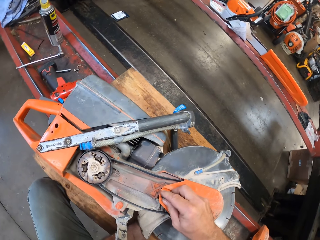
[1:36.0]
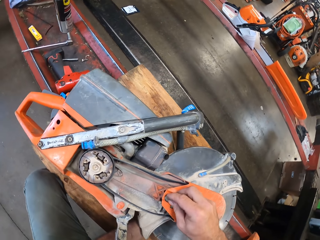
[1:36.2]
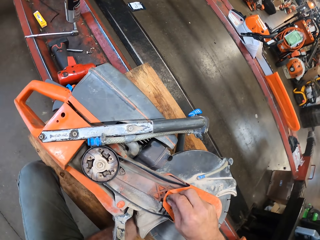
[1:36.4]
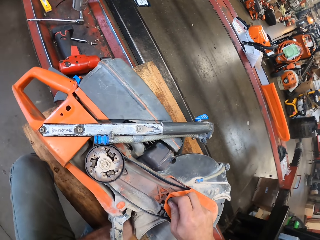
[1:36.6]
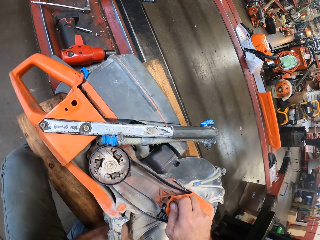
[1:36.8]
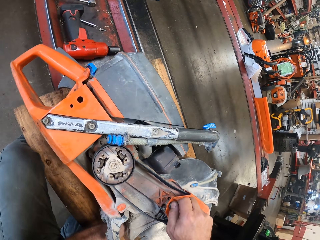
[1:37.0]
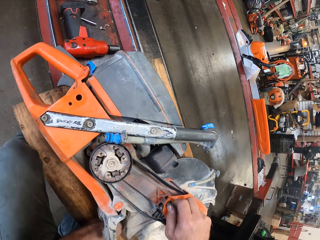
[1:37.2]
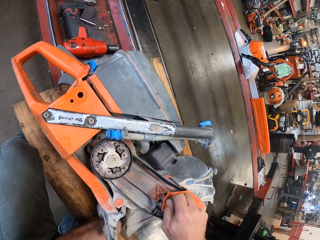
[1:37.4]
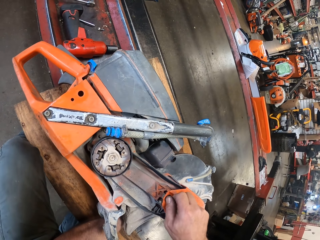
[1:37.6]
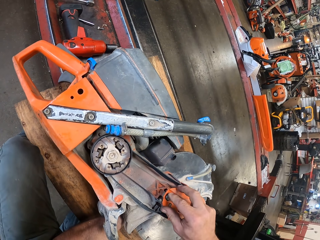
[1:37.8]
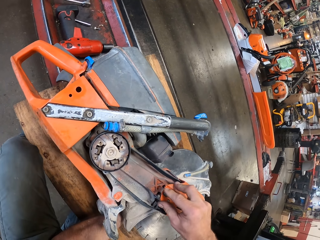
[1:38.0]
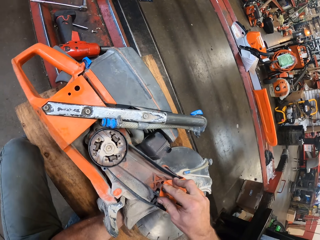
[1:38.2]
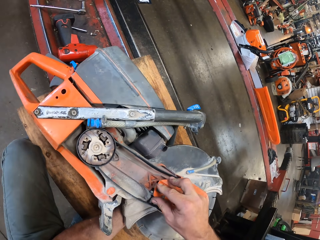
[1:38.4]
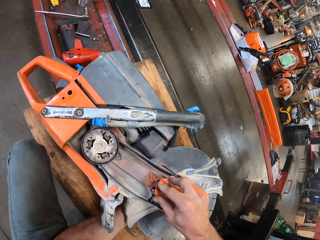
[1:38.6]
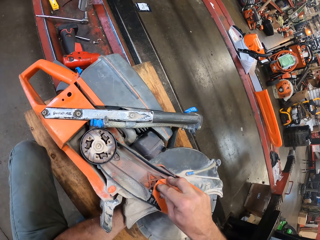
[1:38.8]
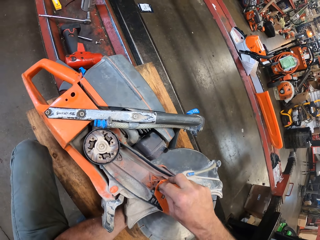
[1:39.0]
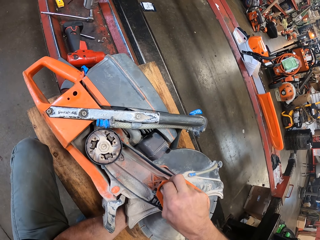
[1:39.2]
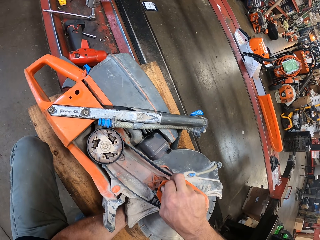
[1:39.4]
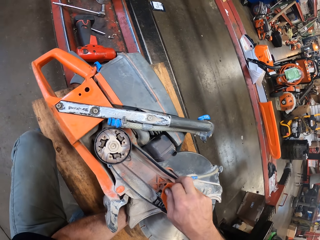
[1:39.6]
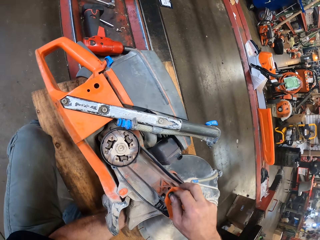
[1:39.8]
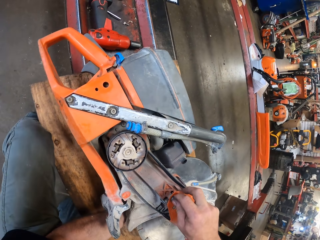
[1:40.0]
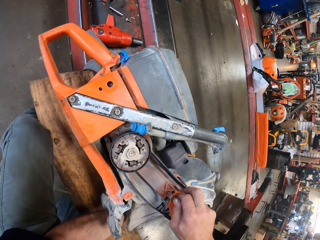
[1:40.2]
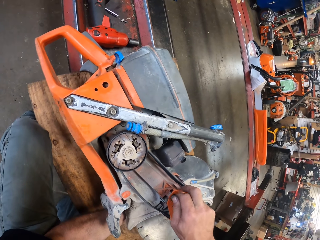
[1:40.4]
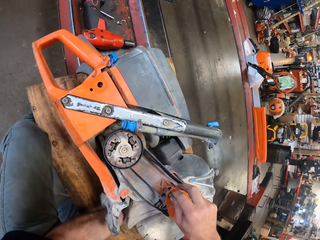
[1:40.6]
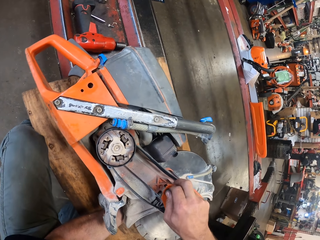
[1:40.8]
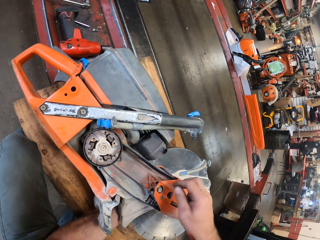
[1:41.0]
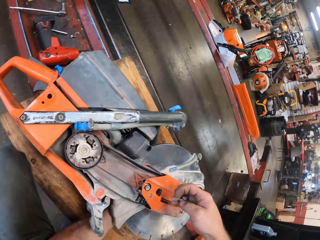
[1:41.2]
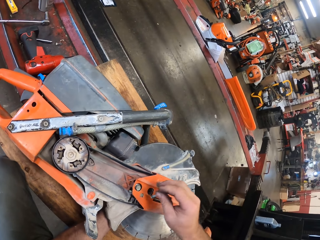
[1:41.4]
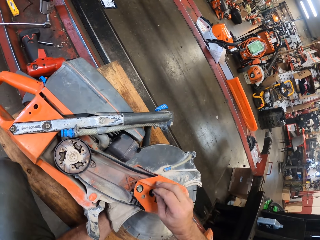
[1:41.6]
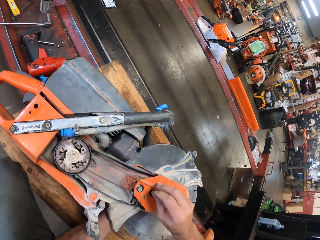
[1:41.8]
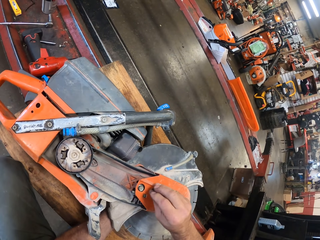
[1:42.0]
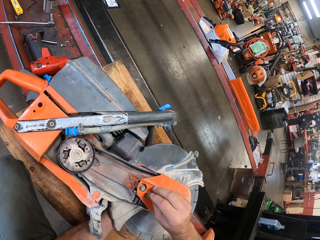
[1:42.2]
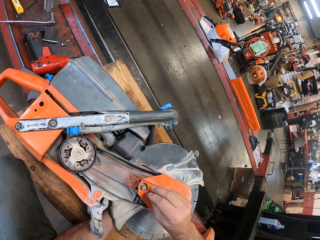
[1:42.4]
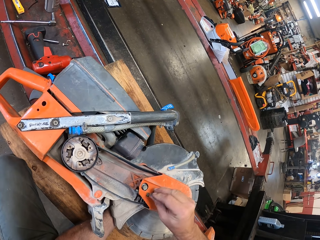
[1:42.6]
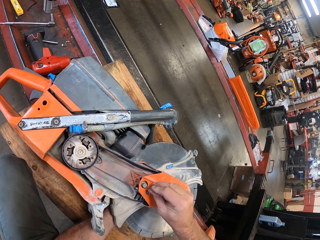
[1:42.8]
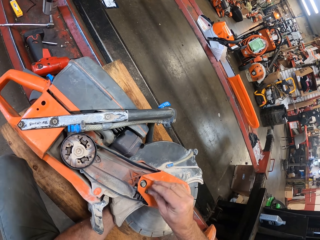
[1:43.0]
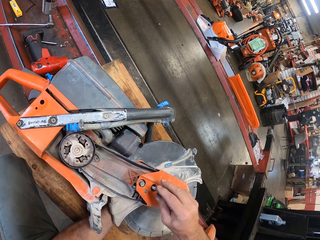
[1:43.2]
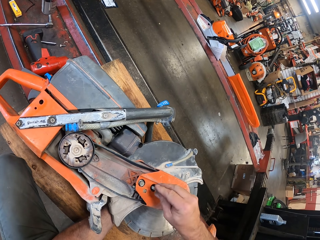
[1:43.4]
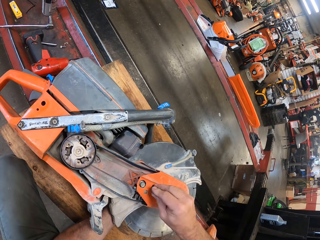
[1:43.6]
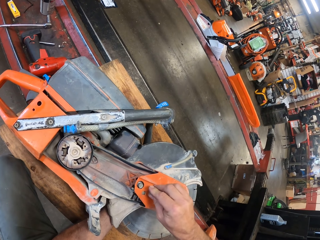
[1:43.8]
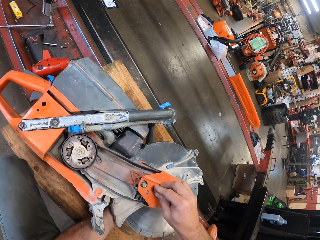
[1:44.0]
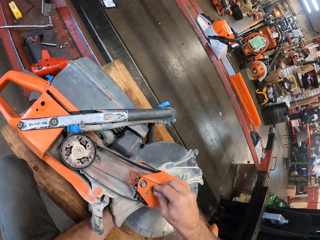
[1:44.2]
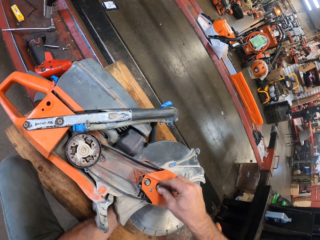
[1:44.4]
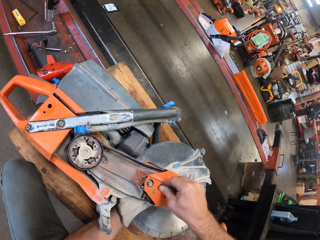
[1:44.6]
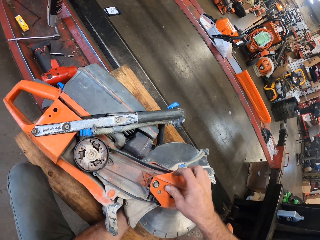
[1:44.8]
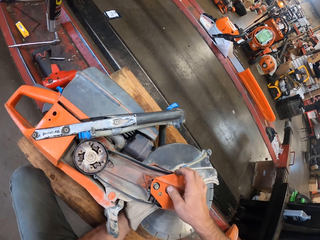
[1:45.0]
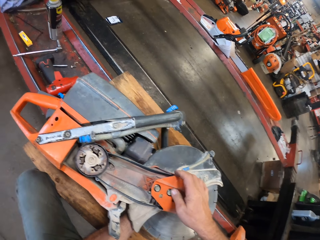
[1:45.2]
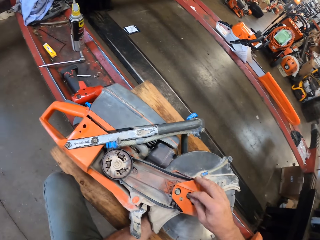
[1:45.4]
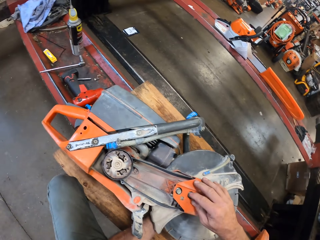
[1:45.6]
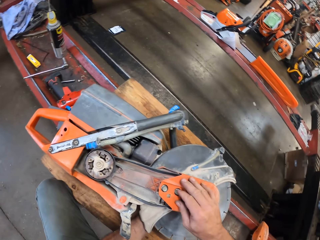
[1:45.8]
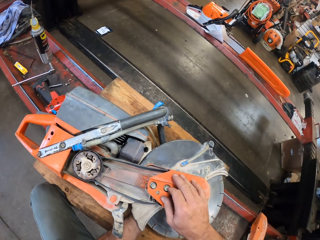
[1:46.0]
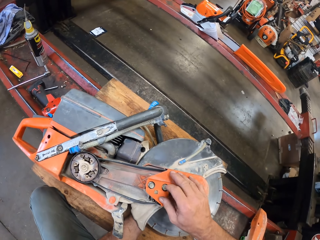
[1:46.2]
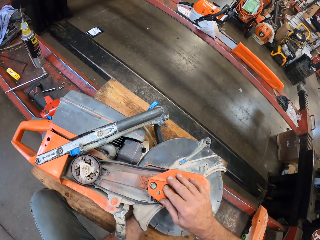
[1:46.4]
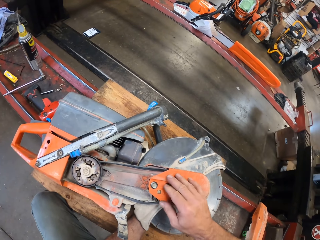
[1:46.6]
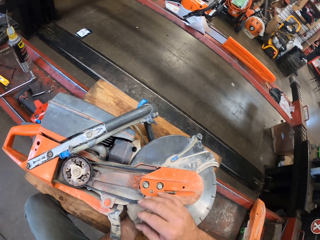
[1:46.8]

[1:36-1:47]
The camera wearer screws bolts into the chainsaw with his right hand.

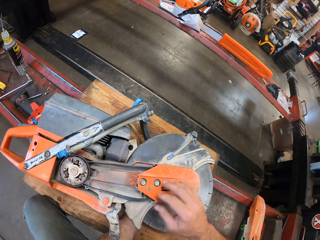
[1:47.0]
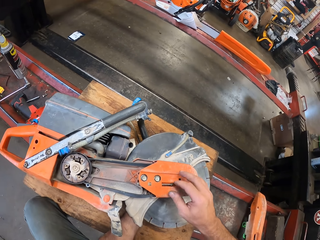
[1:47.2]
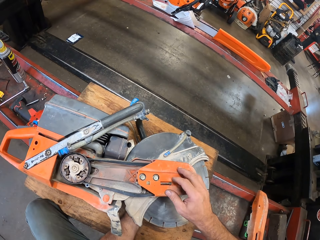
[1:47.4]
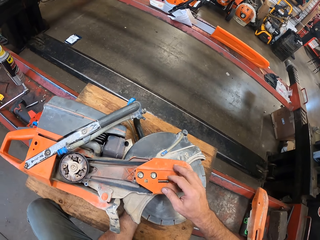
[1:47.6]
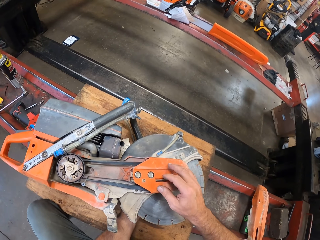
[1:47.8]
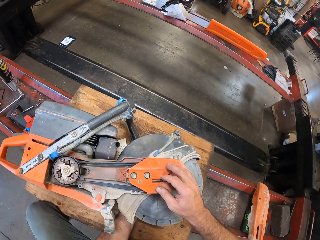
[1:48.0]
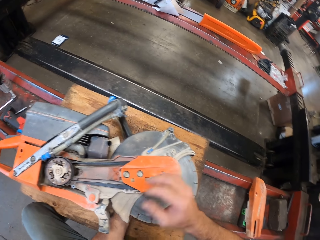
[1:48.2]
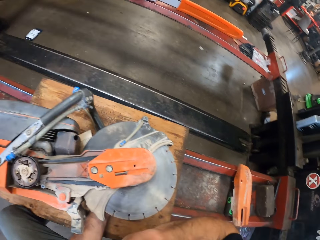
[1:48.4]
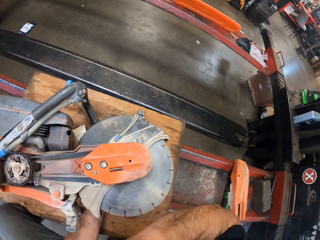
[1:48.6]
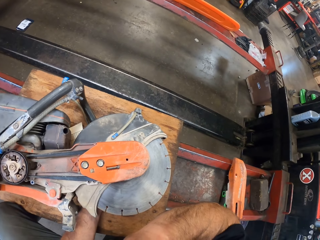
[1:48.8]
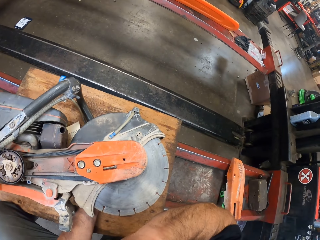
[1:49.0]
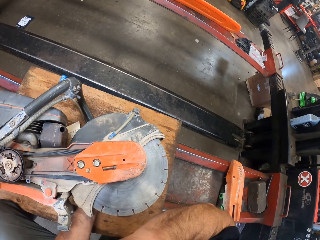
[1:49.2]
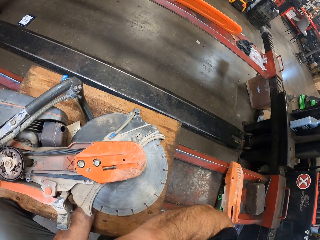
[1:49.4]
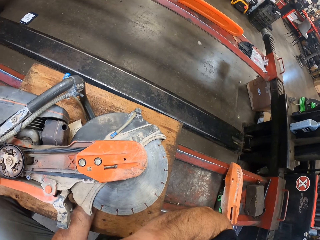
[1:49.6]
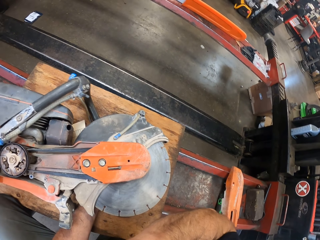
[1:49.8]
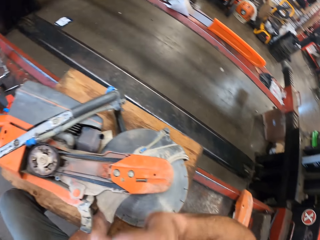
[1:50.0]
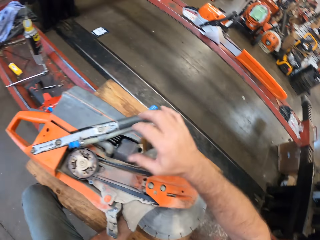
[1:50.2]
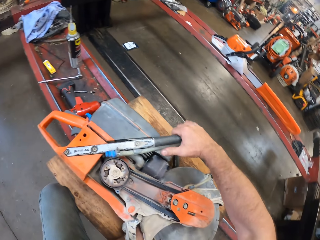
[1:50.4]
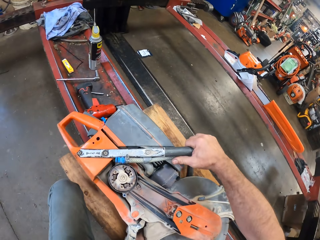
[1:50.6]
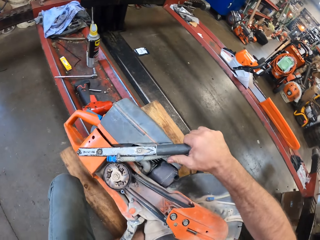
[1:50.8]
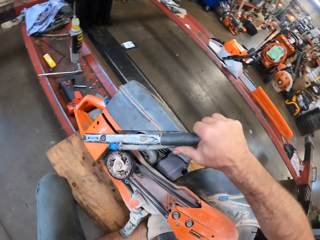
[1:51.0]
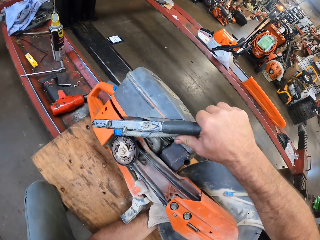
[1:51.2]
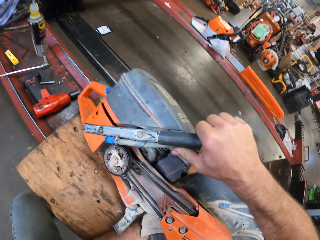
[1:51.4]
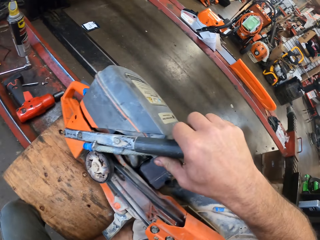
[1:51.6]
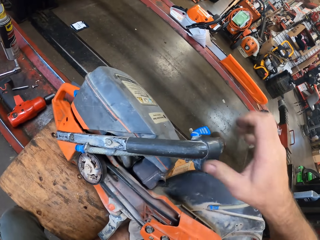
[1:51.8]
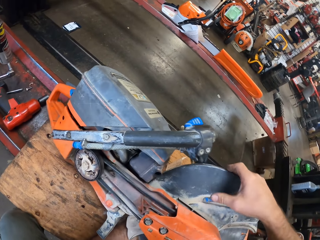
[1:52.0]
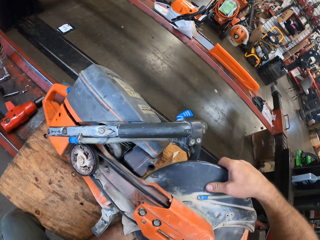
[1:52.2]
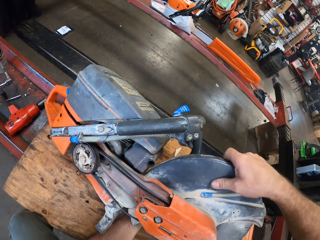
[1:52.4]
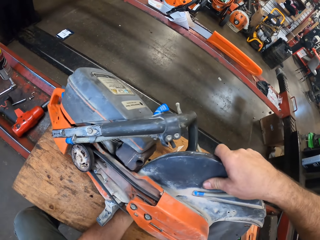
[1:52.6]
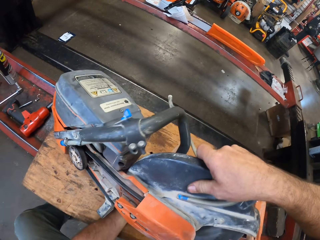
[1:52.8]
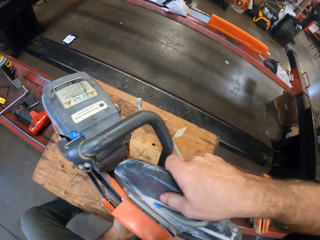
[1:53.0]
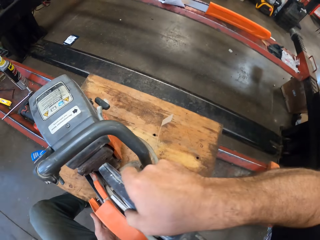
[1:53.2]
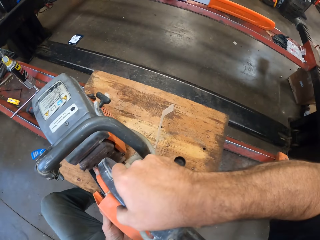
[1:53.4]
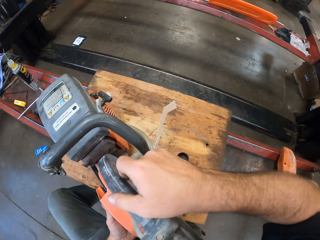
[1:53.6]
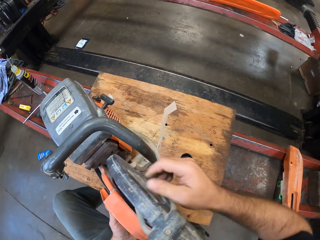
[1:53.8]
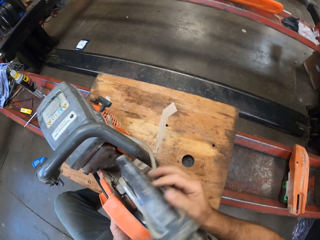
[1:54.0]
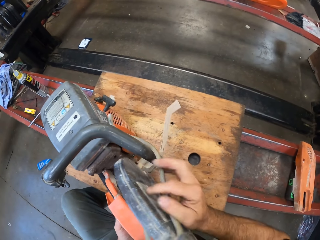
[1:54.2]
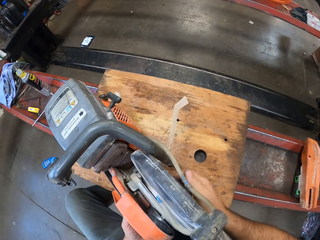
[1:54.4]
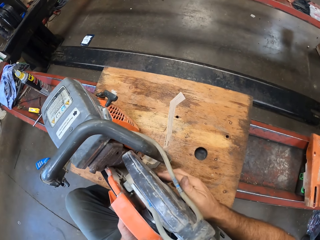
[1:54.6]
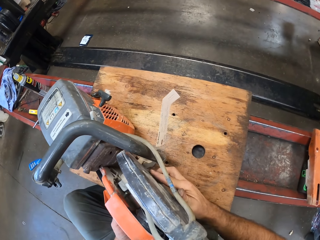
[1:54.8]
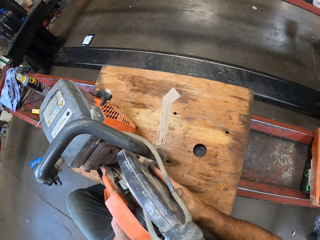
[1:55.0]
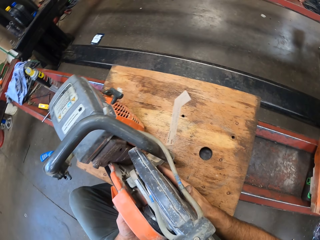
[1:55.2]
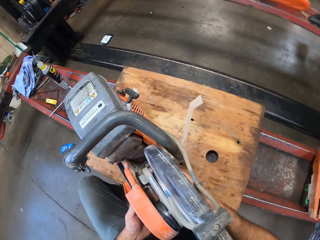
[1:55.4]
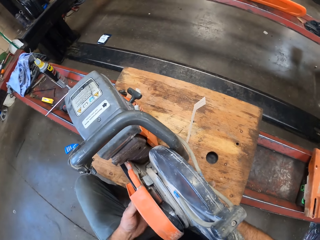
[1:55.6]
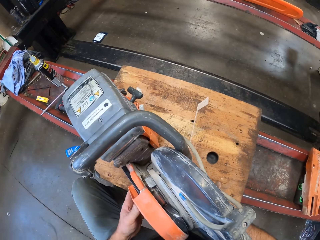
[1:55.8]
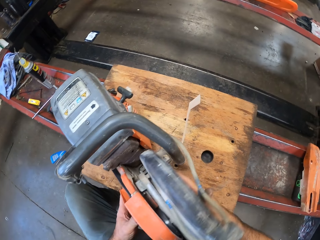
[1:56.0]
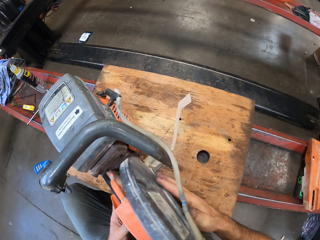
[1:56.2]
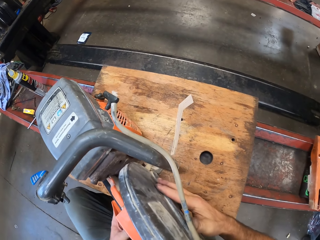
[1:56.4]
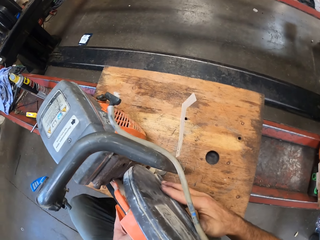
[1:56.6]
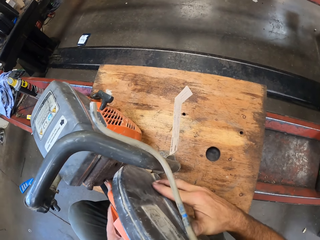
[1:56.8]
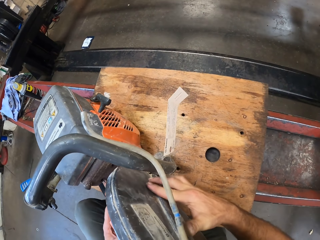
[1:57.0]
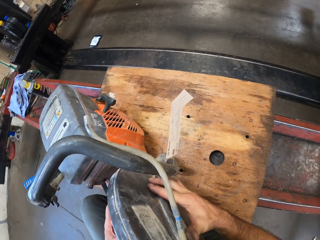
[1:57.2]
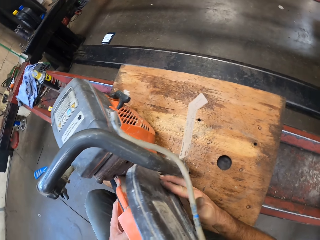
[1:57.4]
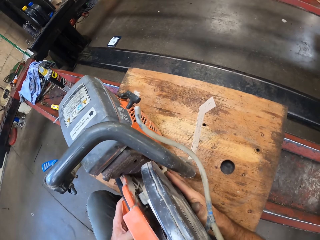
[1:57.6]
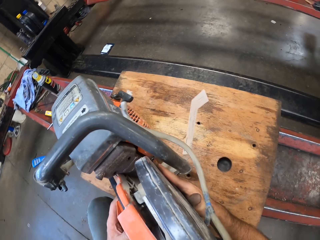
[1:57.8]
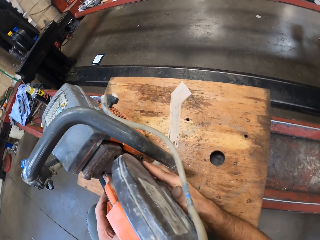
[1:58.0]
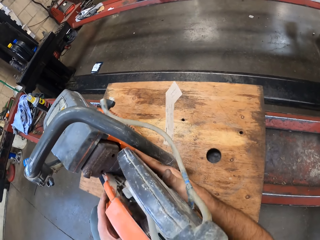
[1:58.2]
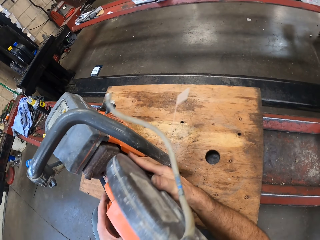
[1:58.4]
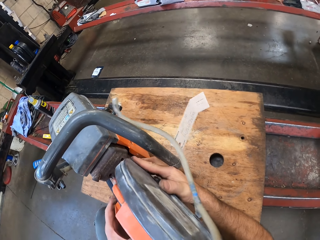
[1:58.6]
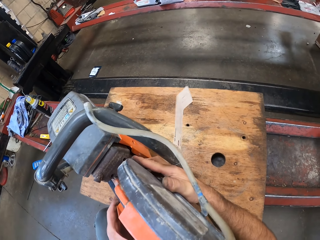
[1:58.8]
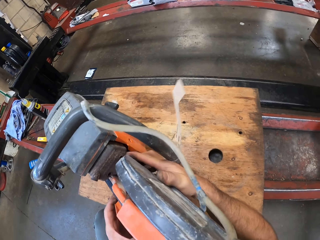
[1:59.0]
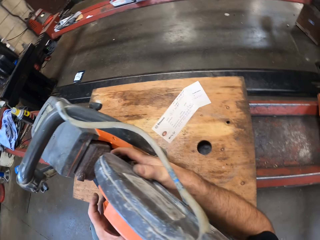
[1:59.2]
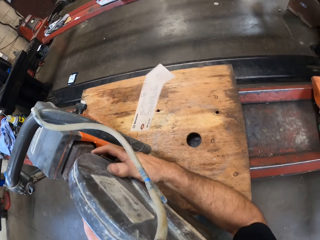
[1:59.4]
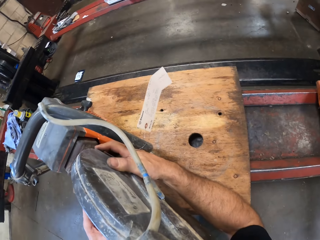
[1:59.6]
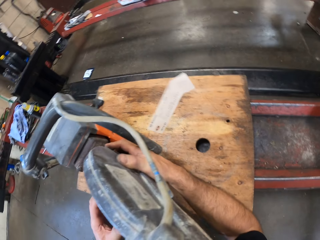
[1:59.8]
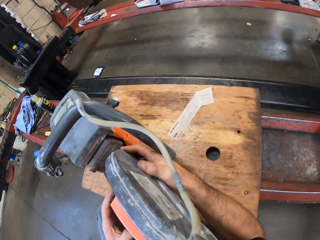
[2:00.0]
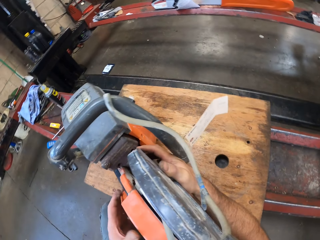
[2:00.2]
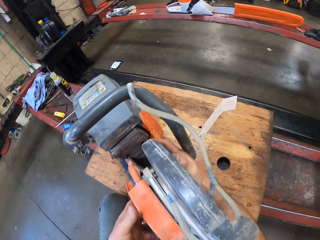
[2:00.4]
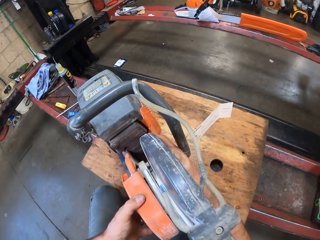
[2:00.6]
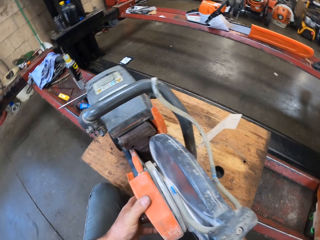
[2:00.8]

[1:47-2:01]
The camera wearer moves his hand away. He takes the power saw machine. He turns the power saw. He adjusts the chainsaw with both hands.
